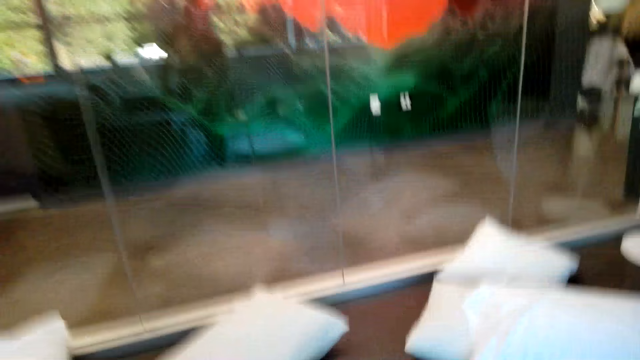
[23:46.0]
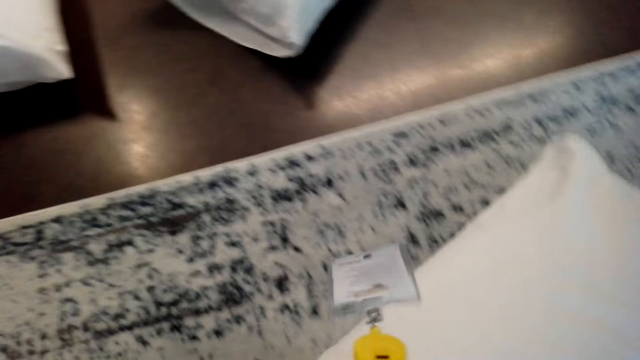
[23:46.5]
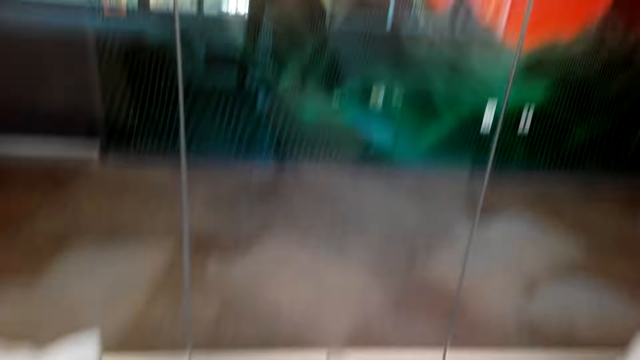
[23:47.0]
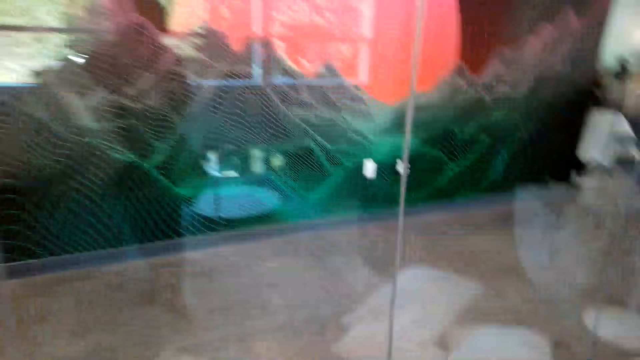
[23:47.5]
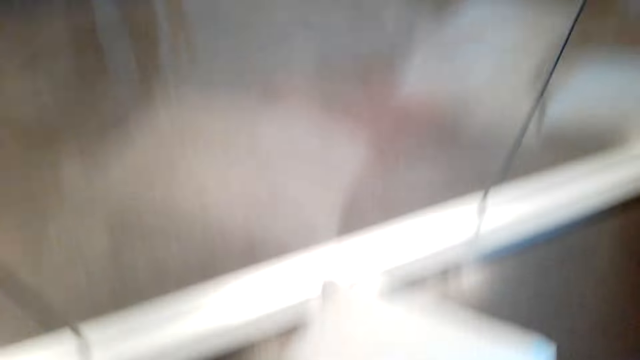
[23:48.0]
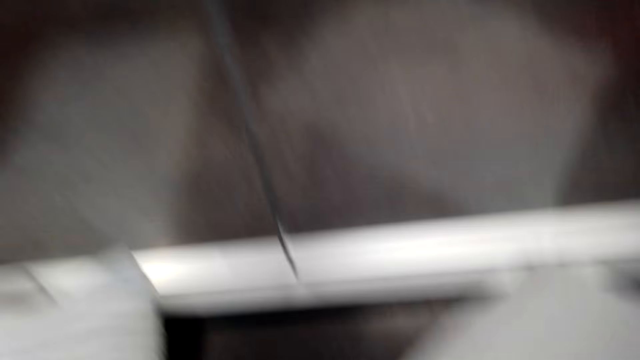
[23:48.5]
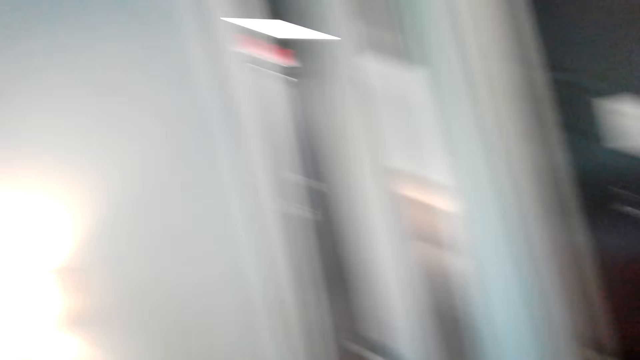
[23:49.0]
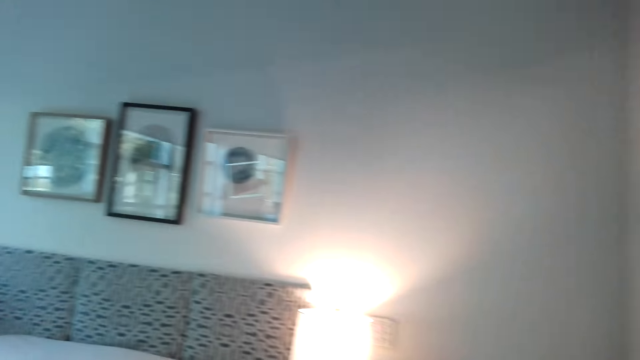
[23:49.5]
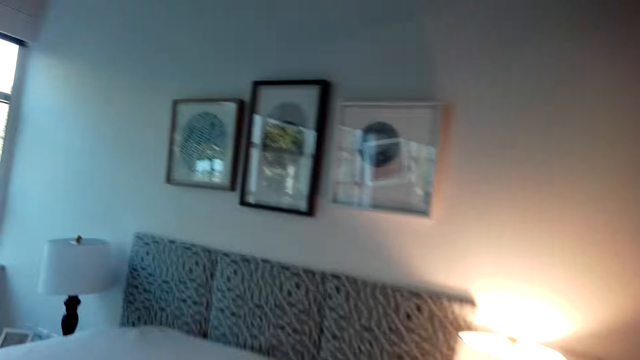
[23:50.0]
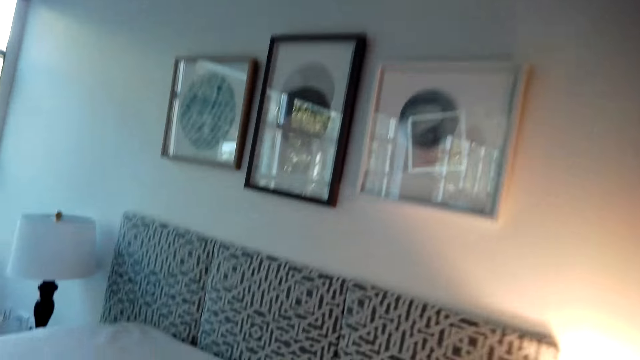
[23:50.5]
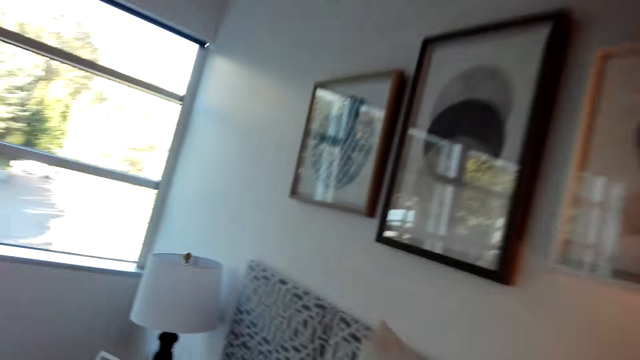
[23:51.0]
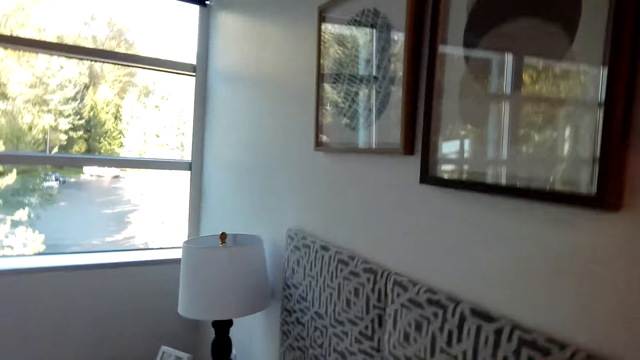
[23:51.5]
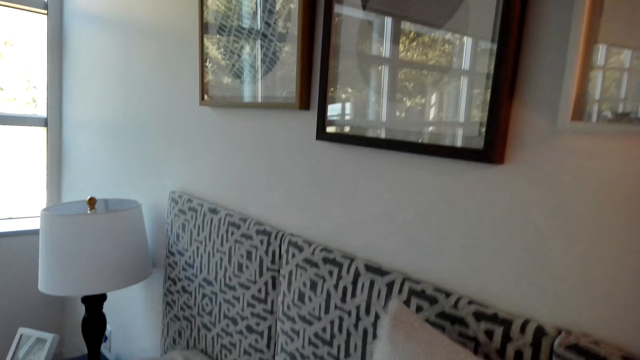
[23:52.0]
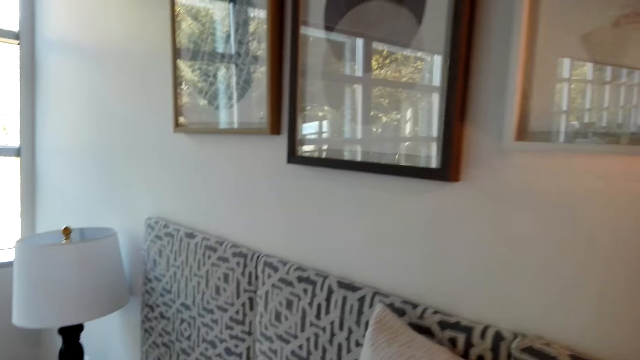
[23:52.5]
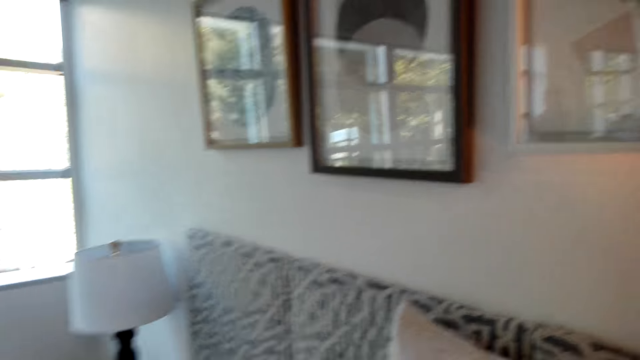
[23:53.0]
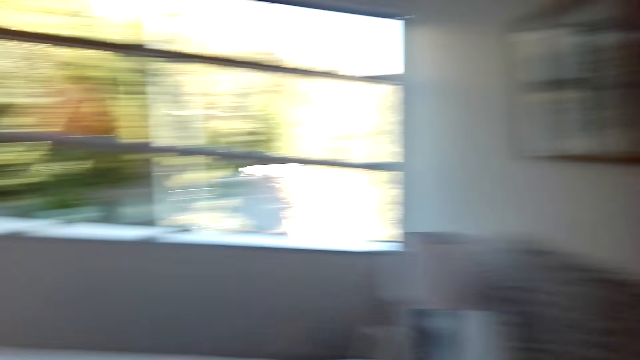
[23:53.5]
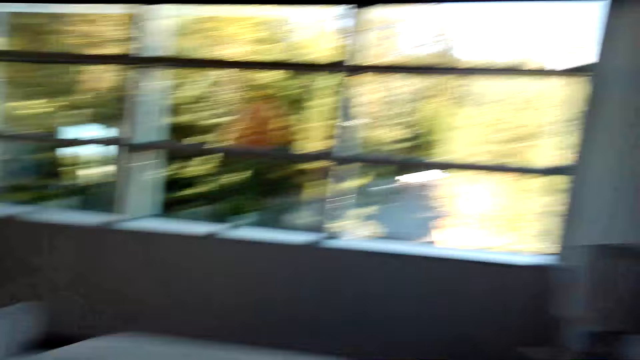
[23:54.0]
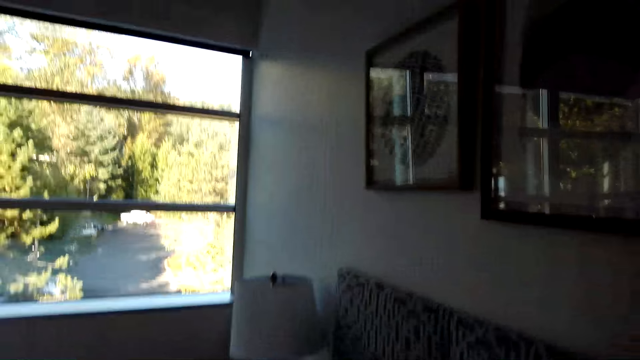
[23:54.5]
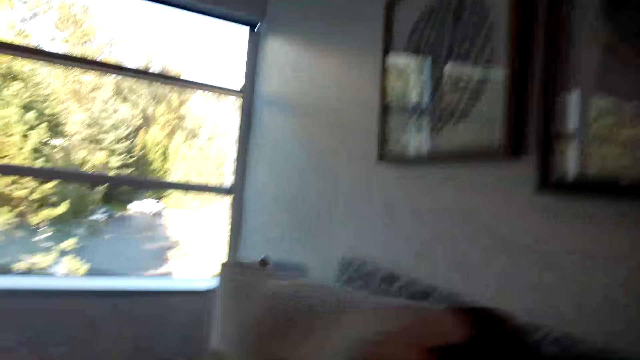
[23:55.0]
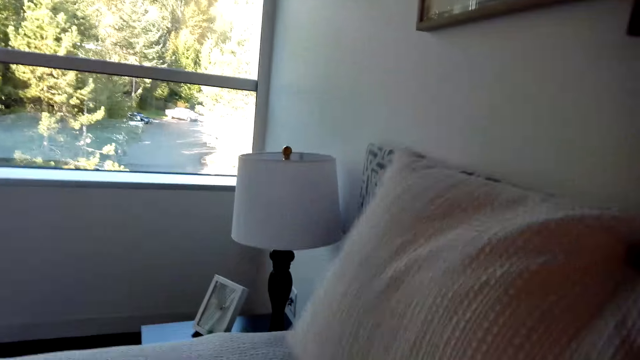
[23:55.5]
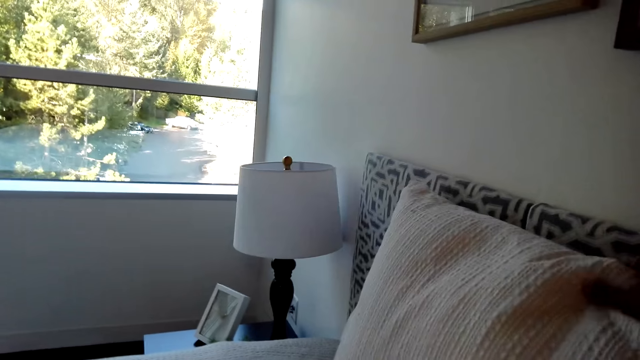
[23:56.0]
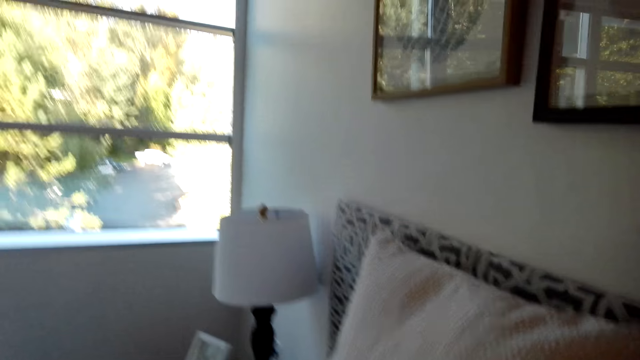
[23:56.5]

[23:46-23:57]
The camera wearer picks pillows. They put the pillows on the bed.

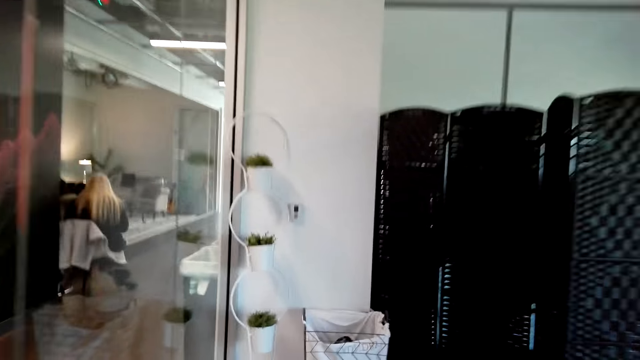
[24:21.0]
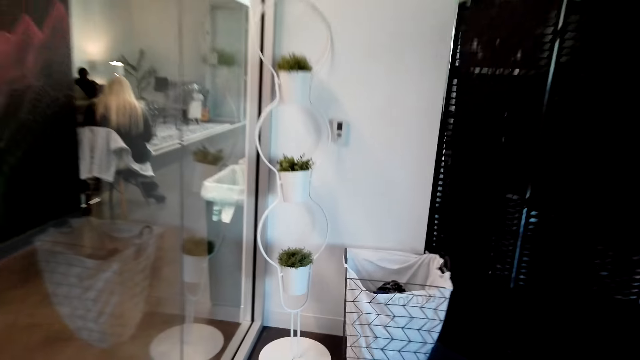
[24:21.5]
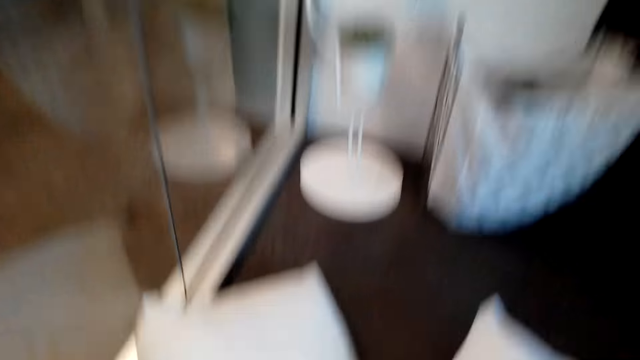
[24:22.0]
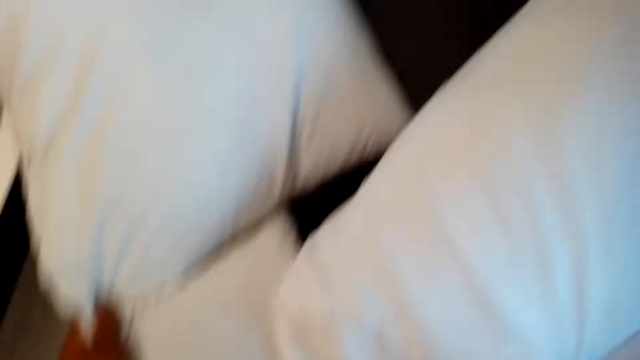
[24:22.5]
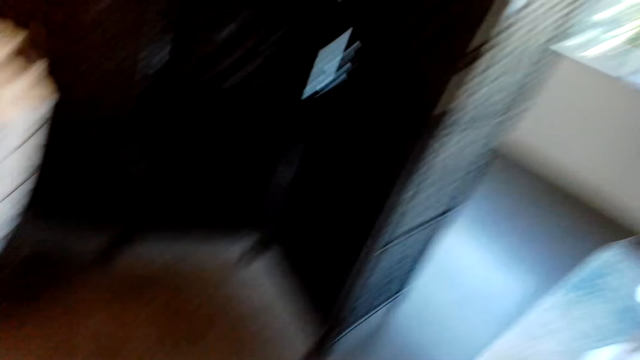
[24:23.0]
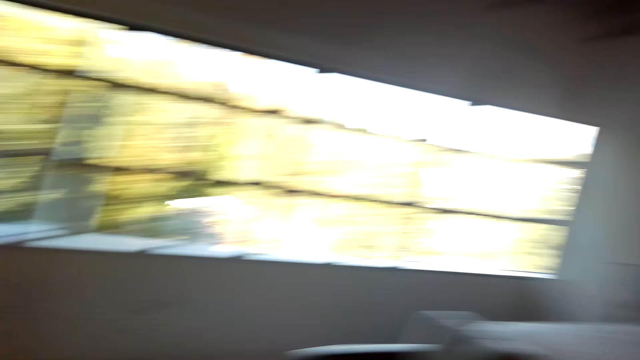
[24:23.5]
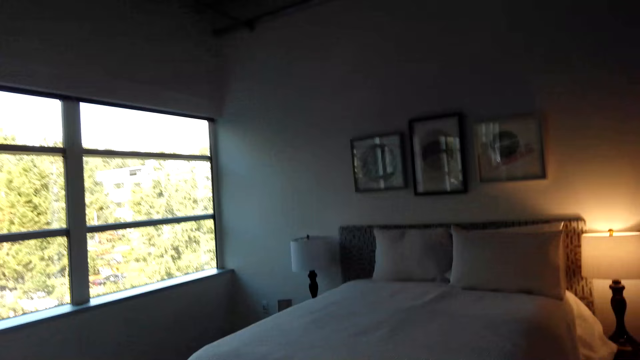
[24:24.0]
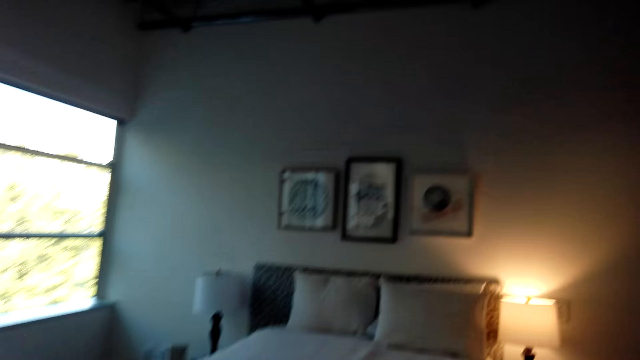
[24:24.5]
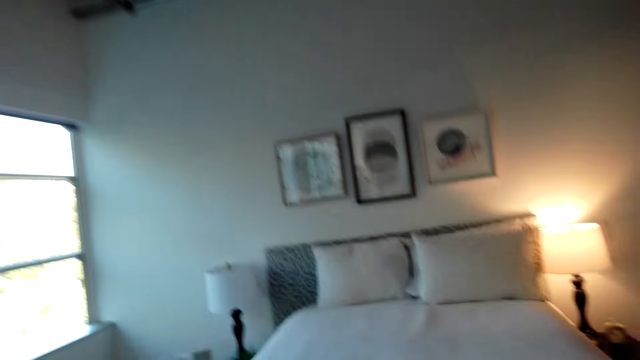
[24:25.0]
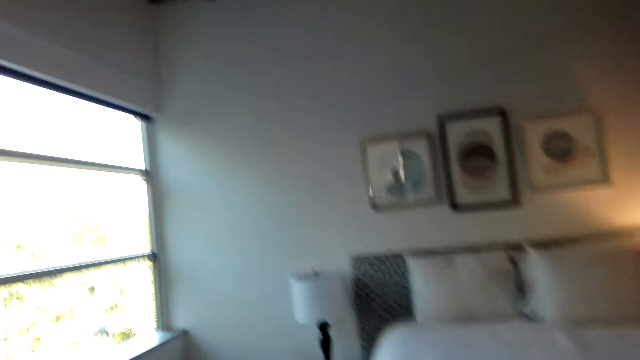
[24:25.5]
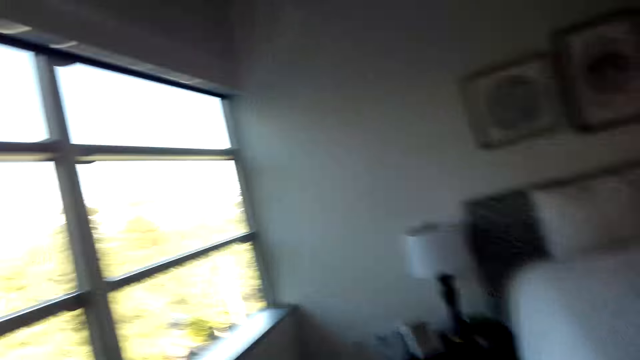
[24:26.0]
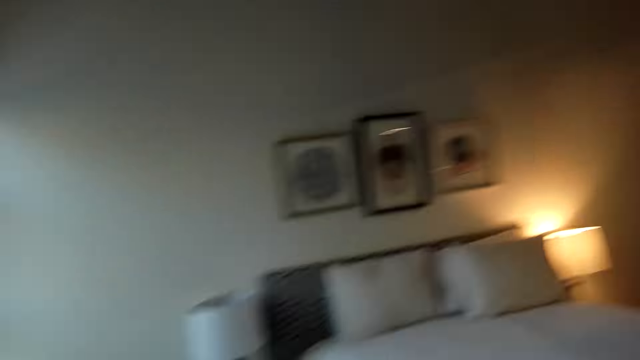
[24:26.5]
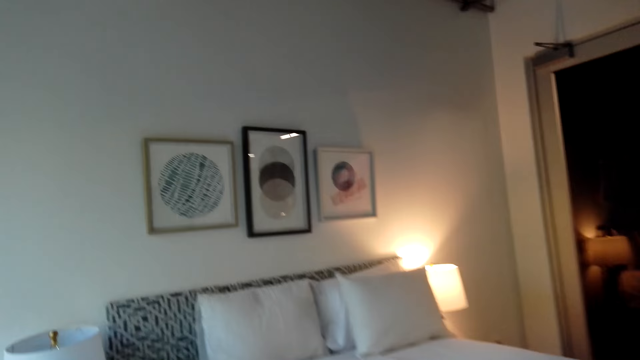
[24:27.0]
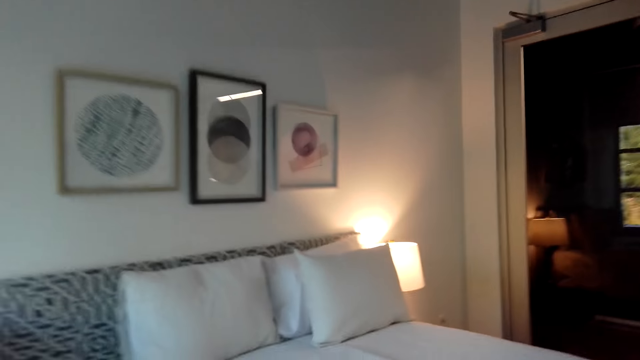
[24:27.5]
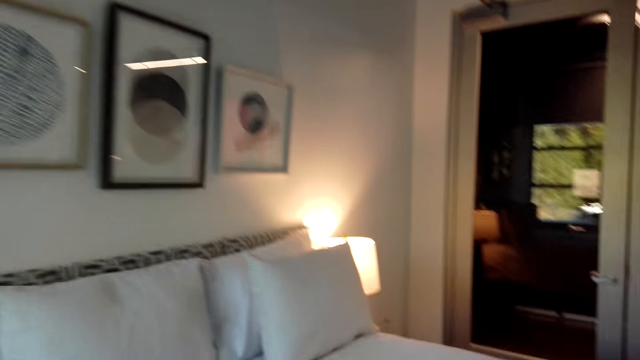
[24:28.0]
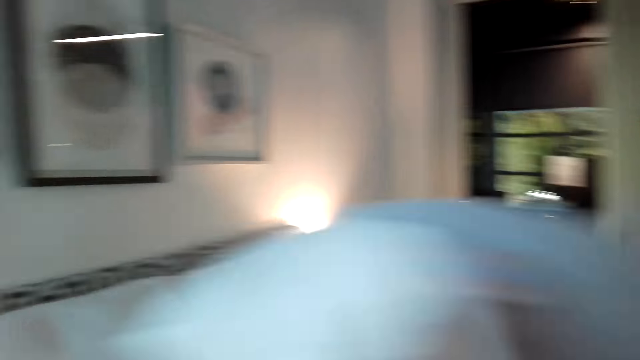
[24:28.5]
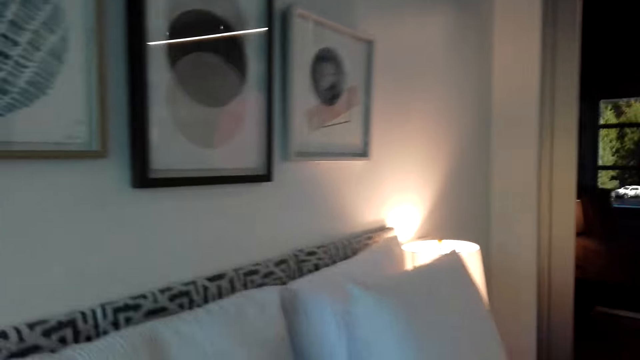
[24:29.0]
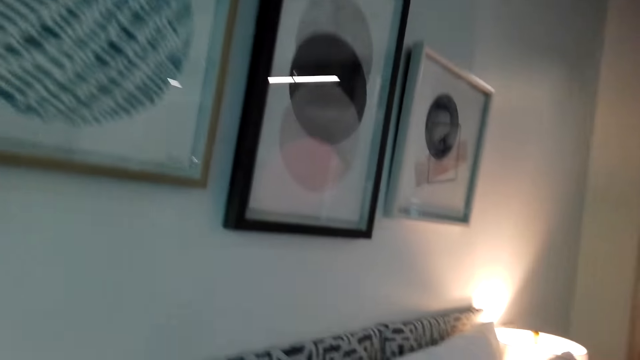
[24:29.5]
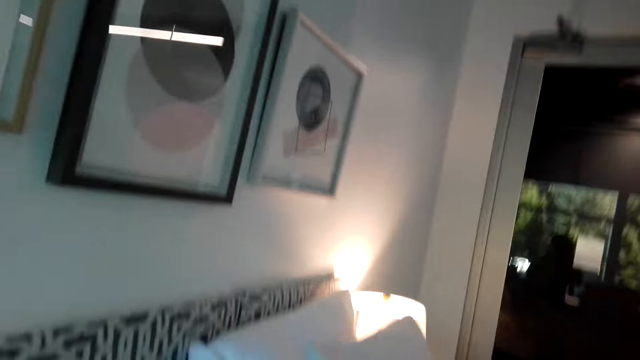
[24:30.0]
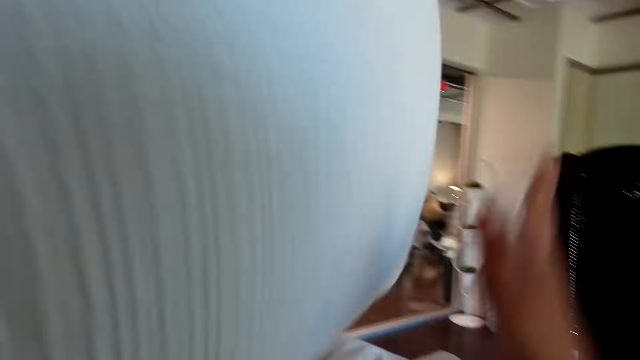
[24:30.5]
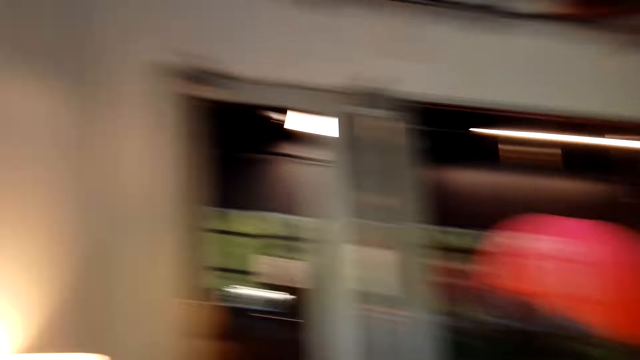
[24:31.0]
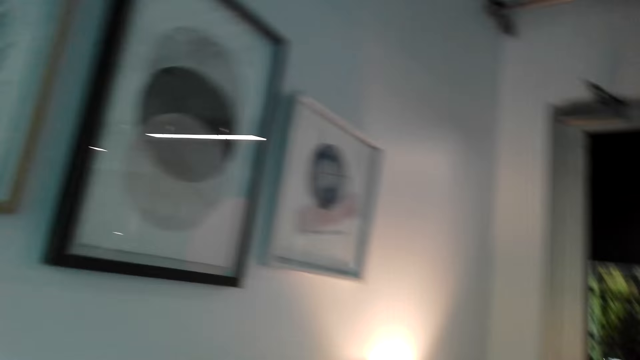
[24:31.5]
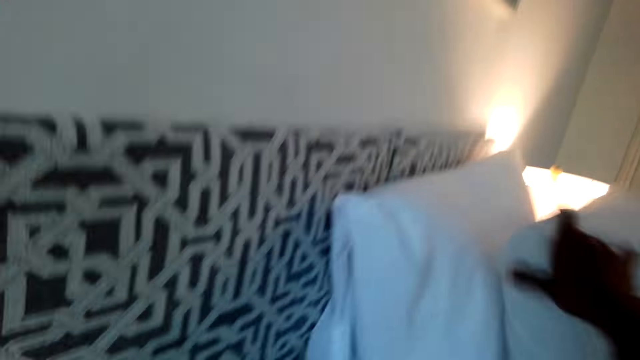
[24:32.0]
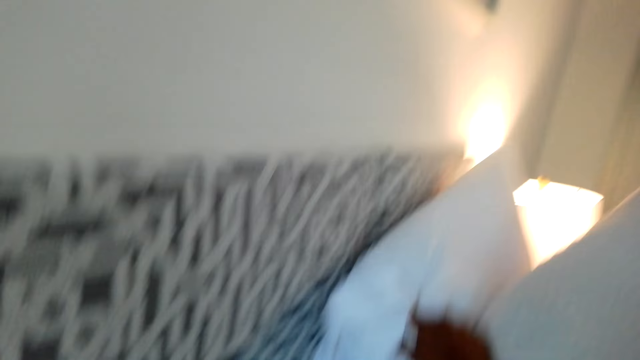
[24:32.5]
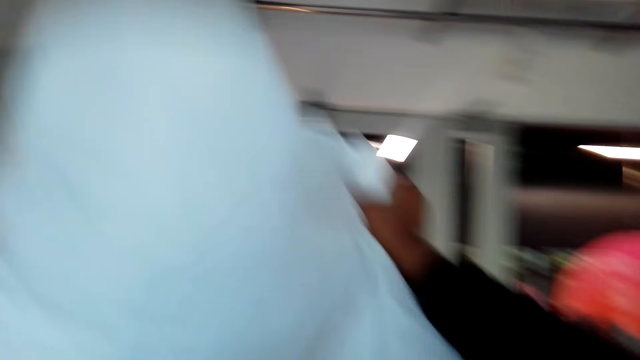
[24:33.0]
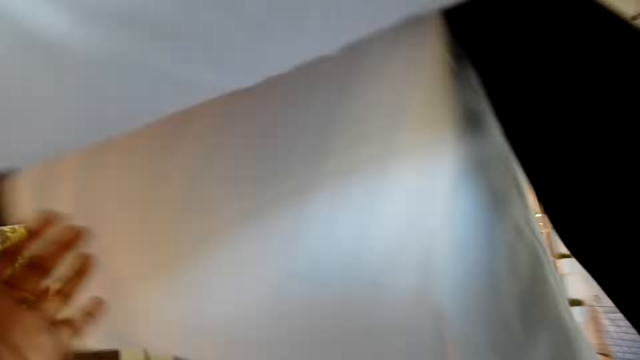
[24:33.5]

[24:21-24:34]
The camera wearer picks pillows. They put the pillows on the bed.
